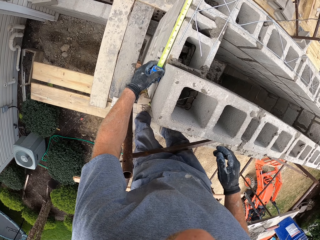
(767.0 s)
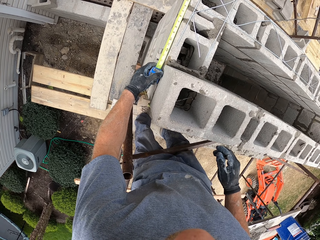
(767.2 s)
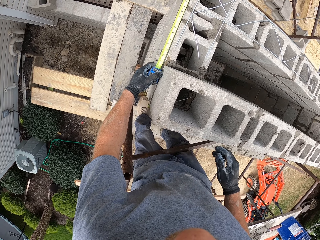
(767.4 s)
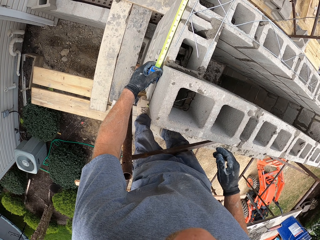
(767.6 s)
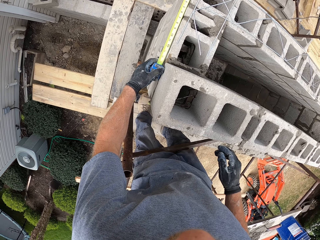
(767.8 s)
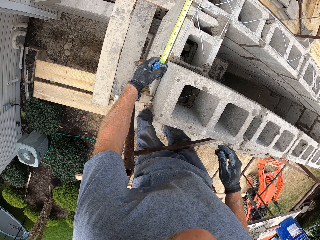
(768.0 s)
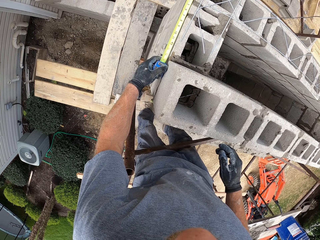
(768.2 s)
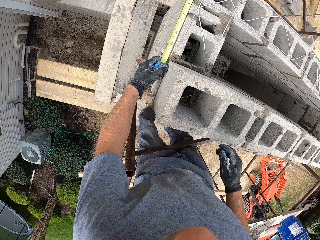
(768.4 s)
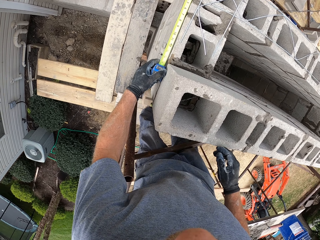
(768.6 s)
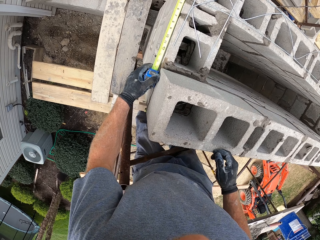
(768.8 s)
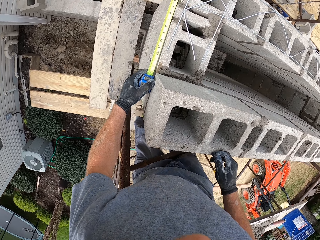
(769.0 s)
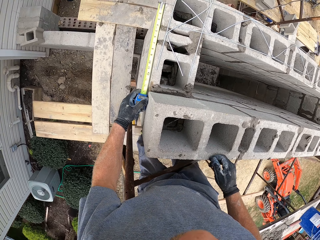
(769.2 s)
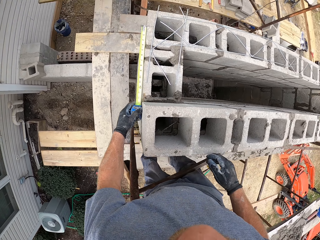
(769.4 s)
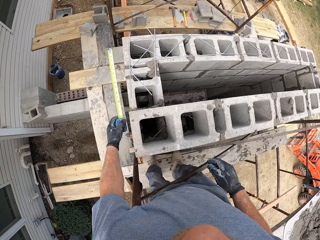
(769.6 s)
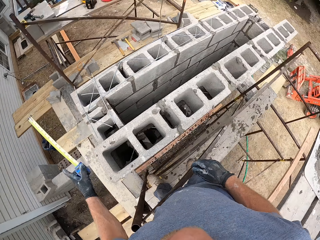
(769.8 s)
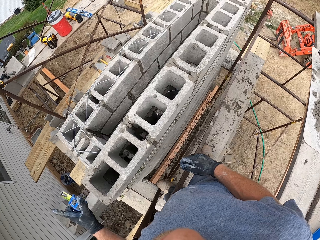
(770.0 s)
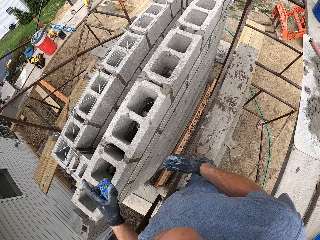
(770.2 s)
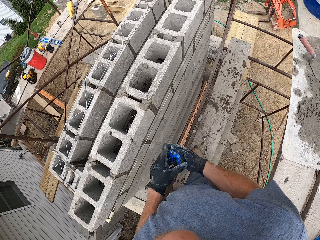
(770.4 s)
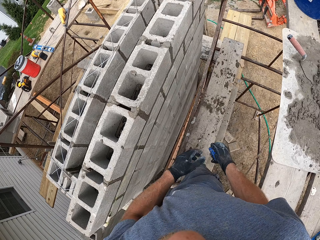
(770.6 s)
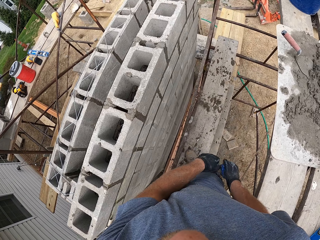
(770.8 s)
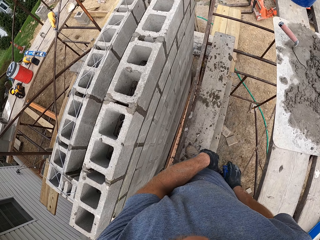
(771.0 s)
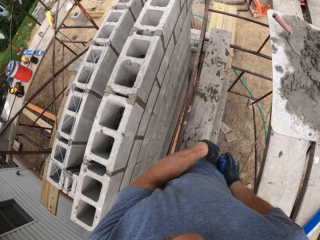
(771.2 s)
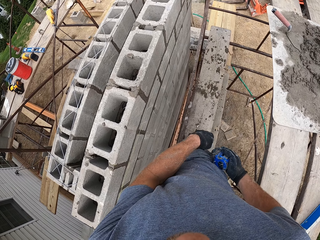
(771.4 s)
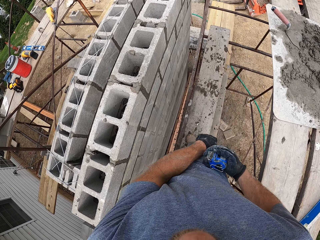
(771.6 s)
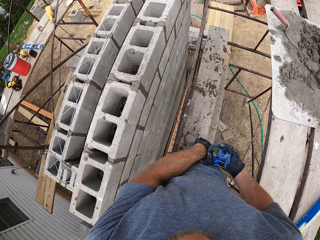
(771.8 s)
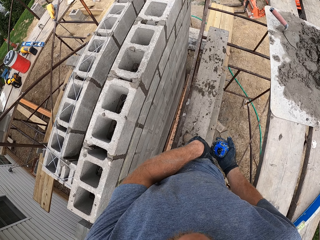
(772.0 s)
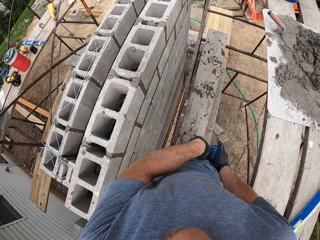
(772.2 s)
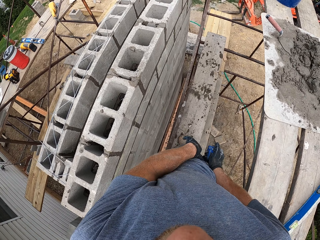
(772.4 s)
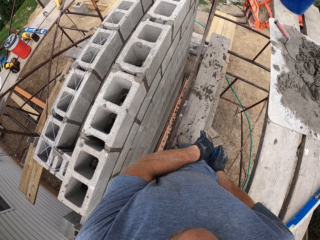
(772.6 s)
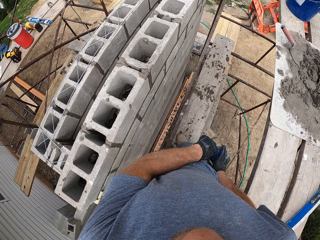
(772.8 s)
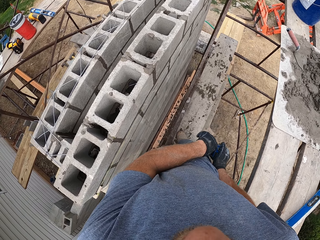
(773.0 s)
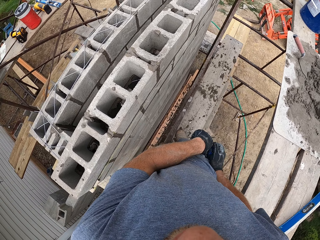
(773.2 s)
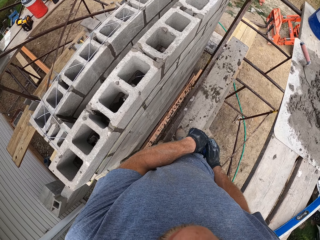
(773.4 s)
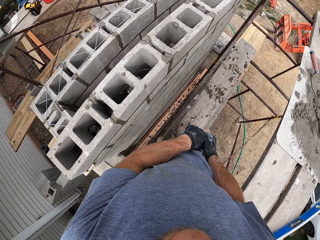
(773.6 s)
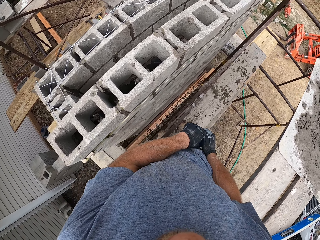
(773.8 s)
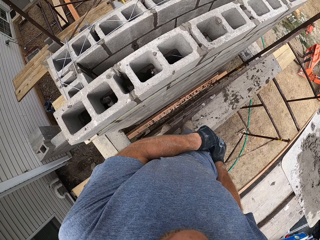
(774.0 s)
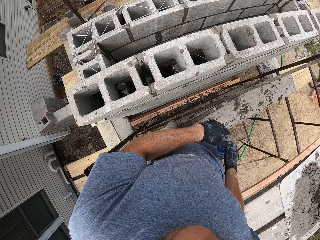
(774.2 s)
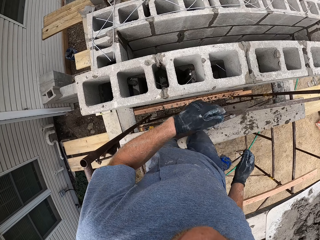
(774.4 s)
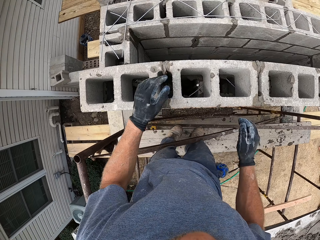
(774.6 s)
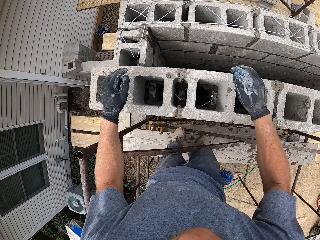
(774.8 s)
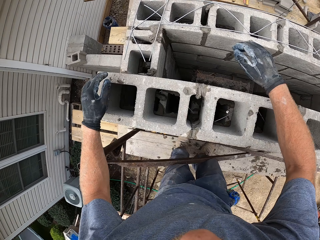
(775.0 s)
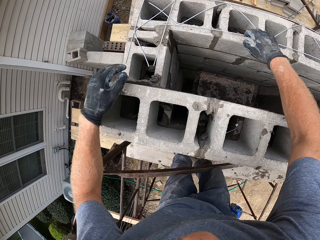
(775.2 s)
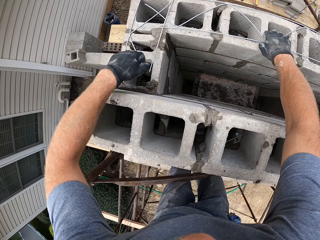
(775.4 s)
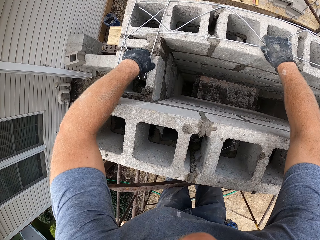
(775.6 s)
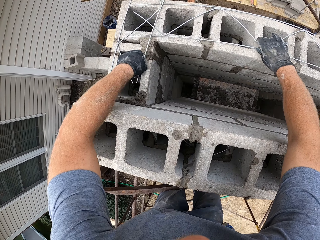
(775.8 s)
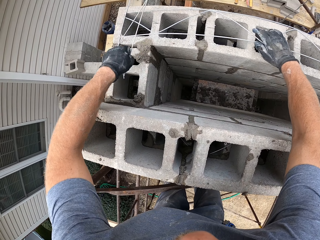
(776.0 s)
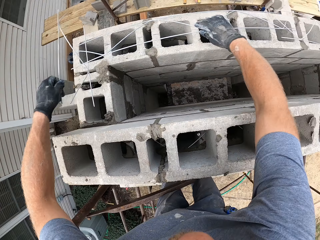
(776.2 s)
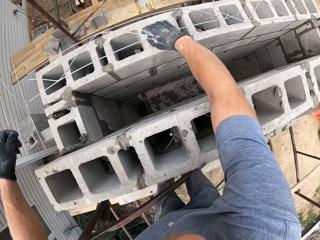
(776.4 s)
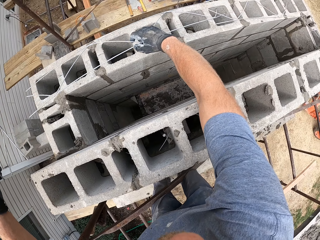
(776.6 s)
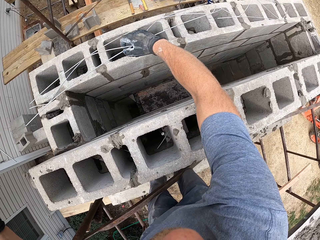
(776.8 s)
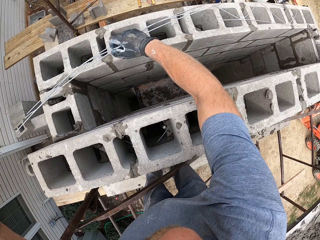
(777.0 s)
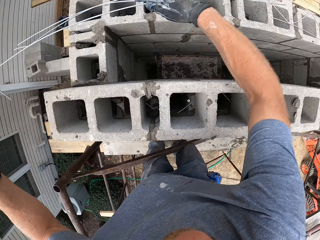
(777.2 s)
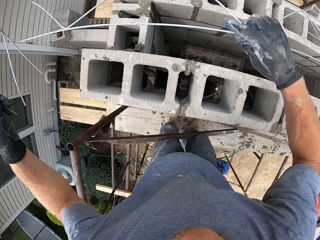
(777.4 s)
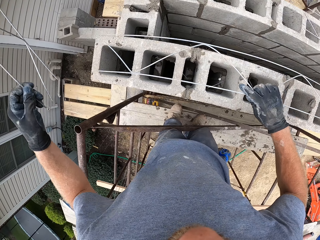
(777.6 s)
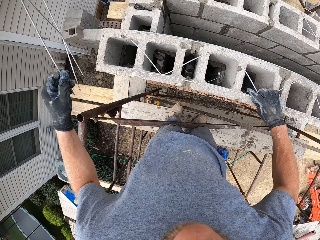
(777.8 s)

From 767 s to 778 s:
The camera wearer touches the wall. He moves his hand away from the wall. He removes the tape measure or taping rule from the wall. He exchanges the tape measure to the other hand. He hangs the taping rule on his pocket. He moves his hands towards the wall. He picks up a wire. He moves the steel wire from one brick to another.

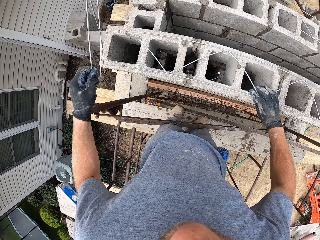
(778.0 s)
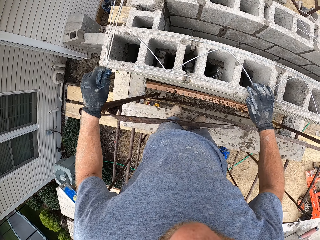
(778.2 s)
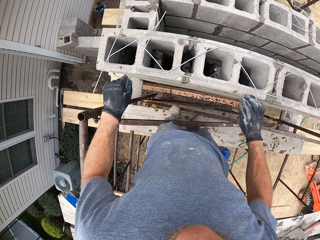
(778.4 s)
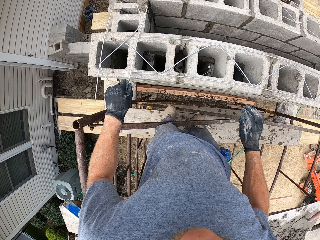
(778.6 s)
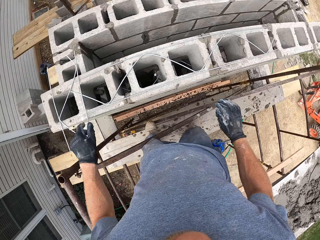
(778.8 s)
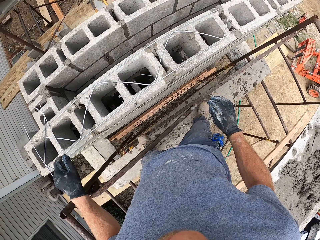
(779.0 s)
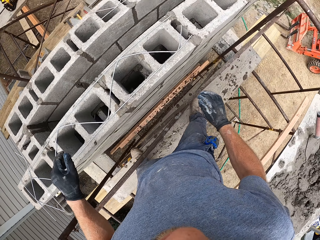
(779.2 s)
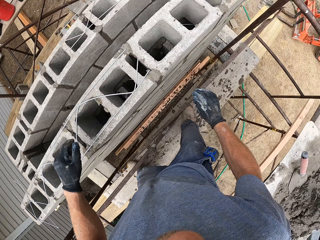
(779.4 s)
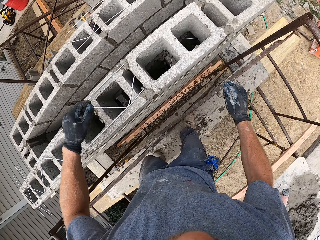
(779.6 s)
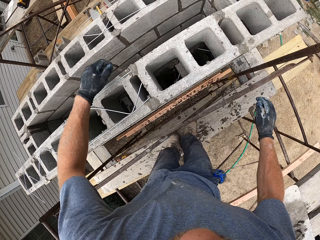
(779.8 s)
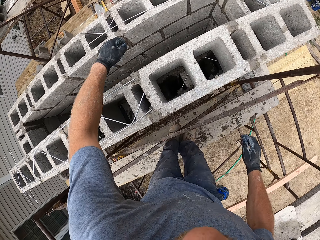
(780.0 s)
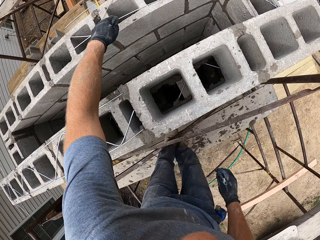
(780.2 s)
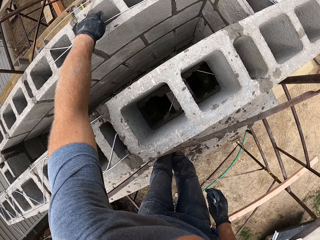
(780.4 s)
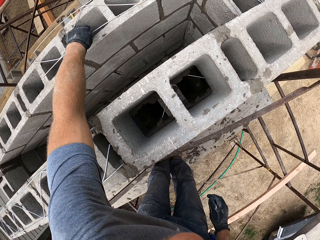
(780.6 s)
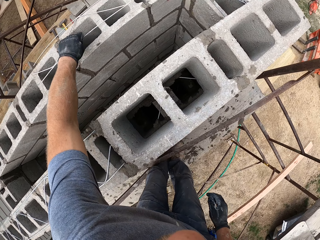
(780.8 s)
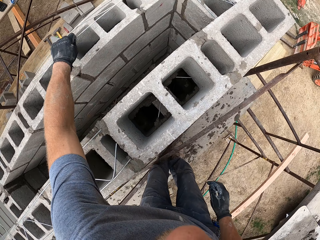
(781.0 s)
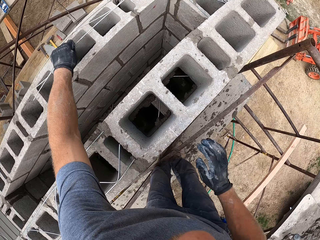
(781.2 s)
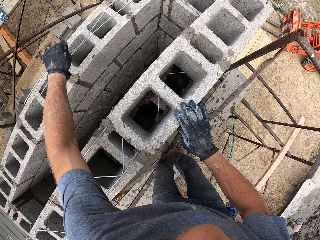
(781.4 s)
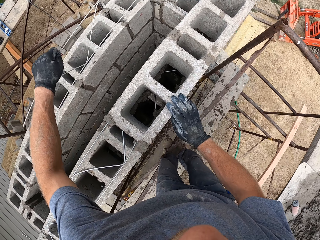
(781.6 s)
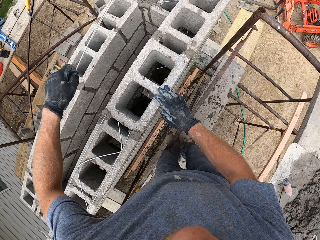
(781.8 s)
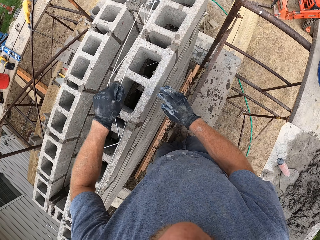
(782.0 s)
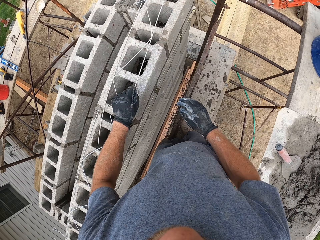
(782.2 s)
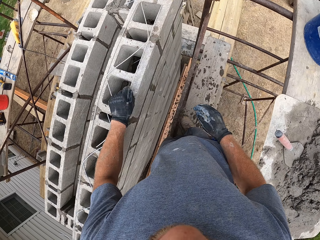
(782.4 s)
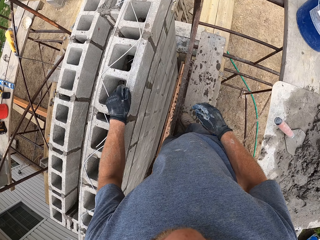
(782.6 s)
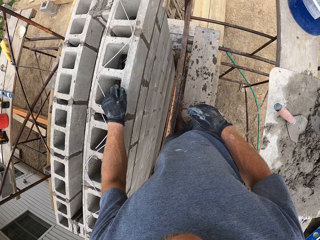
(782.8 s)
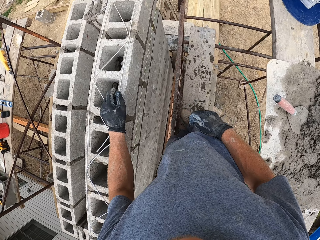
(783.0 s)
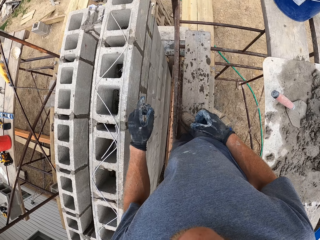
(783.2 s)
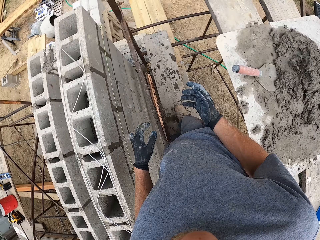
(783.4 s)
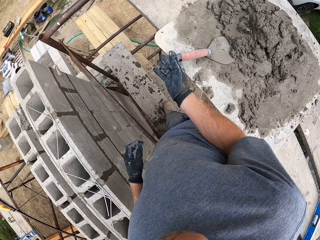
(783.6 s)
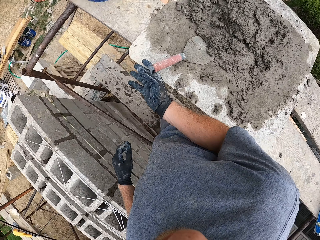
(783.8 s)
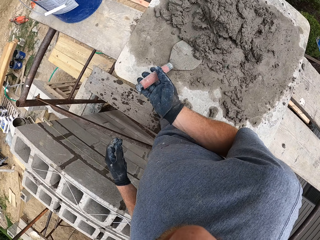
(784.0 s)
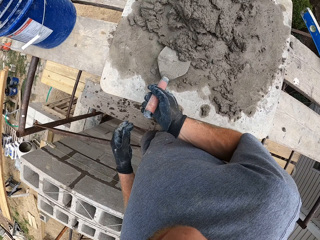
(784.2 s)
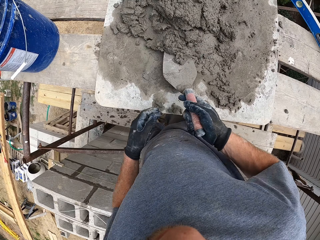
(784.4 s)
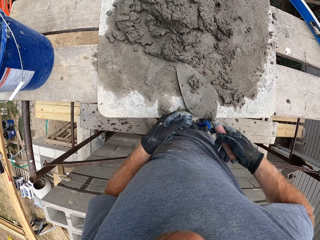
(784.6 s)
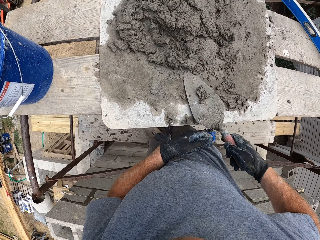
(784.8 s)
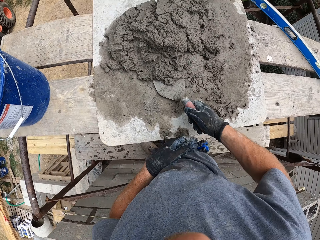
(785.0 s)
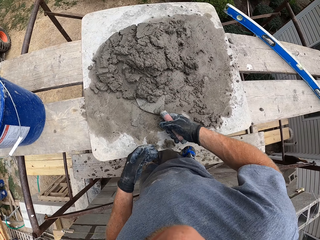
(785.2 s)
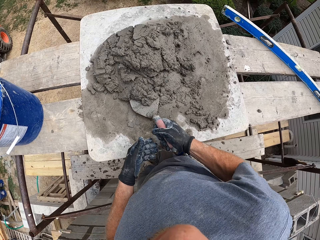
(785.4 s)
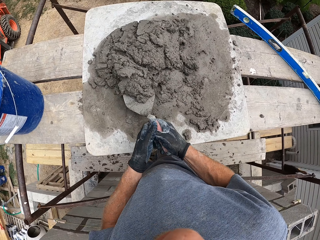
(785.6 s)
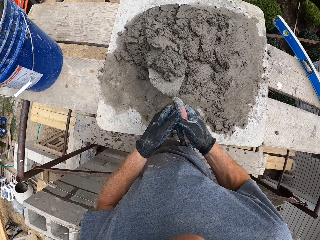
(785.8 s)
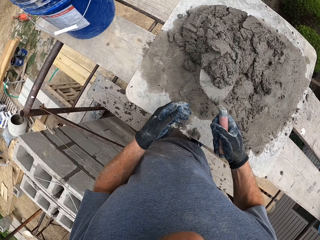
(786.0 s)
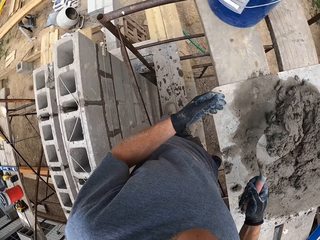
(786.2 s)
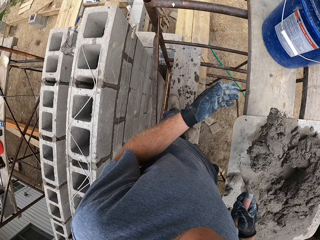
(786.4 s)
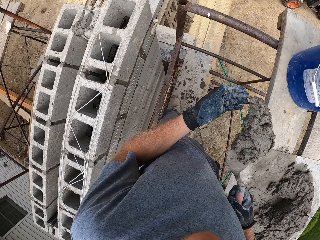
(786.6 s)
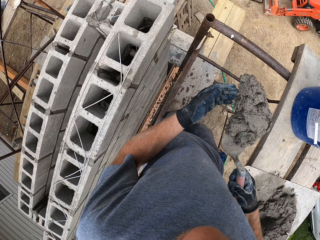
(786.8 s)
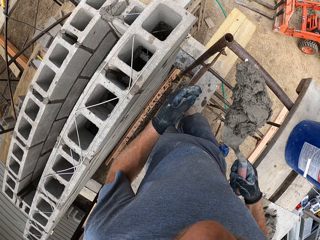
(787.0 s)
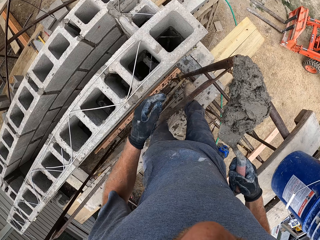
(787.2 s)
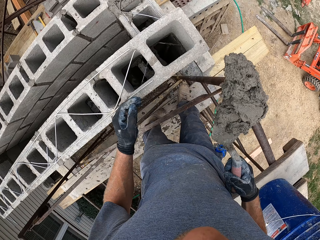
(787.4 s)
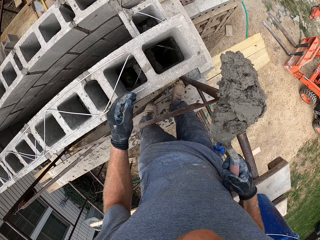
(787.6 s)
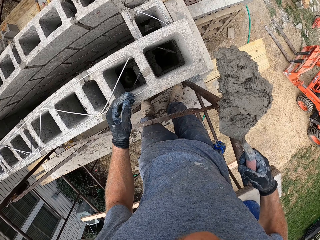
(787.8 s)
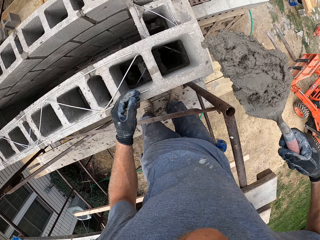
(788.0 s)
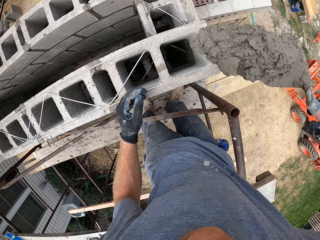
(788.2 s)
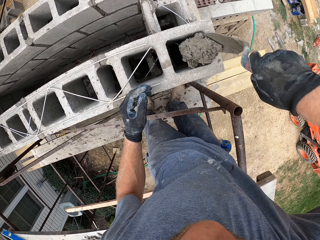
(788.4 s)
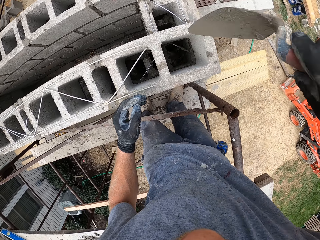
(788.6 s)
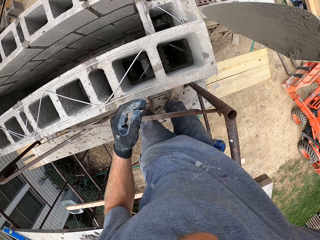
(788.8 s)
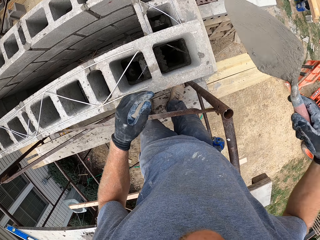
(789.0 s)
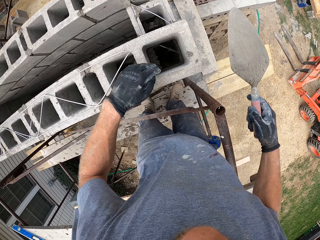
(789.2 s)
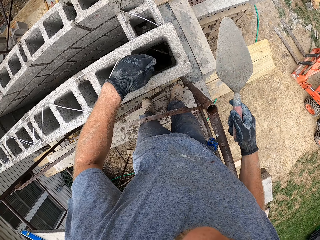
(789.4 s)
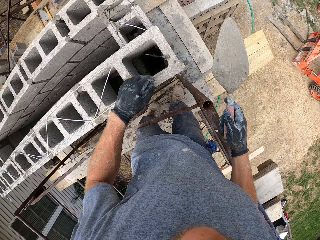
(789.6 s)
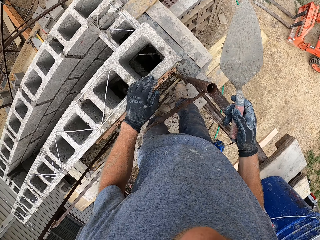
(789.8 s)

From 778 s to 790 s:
The camera wearer puts the wire on the wall. They put the other wire on the wall. They walk. They pick up a wire. They hold the wall. They remove their hand from the wall. They put the wire on the wall. They turn. They scoop some mortar with the hand trowel. They pick up the trowel. They touch the trowel with the other hand. They turn. They hold the wall. They apply the mortar in the bricks with the hand trowel.
